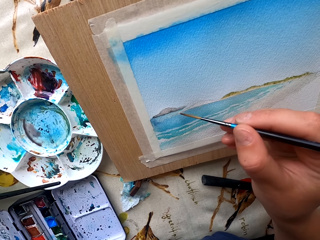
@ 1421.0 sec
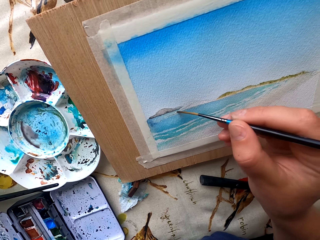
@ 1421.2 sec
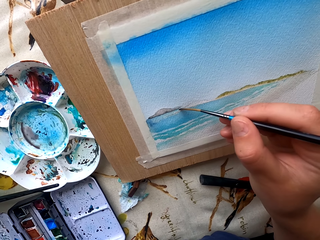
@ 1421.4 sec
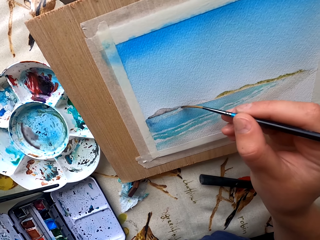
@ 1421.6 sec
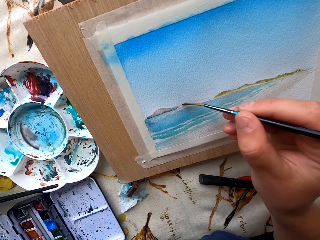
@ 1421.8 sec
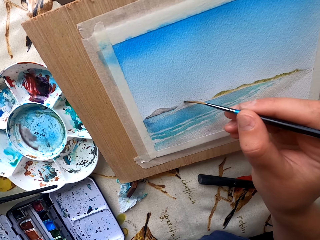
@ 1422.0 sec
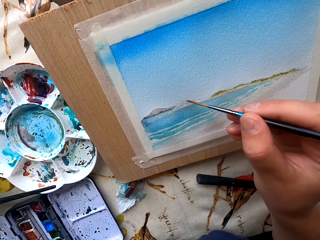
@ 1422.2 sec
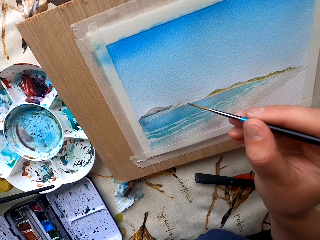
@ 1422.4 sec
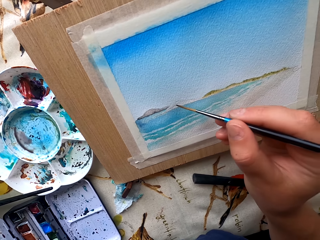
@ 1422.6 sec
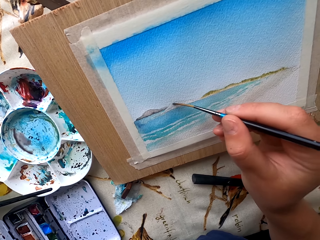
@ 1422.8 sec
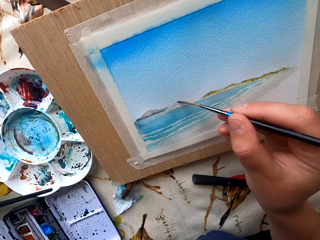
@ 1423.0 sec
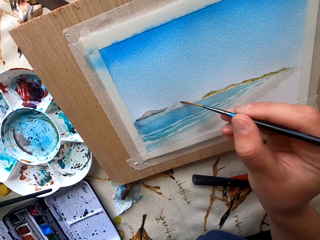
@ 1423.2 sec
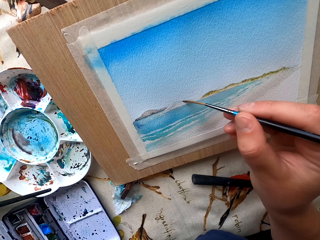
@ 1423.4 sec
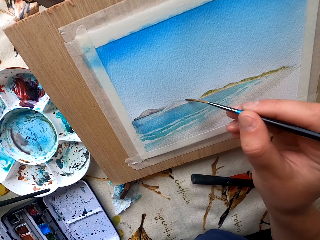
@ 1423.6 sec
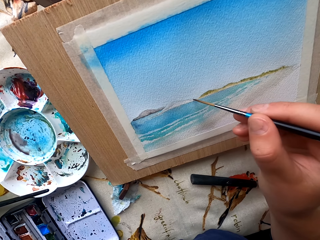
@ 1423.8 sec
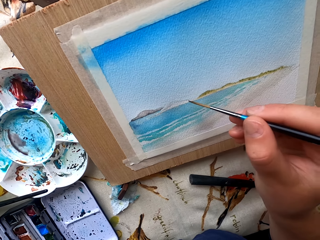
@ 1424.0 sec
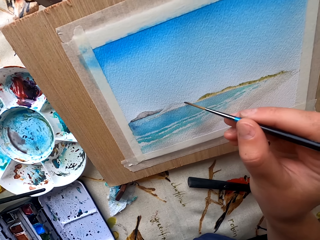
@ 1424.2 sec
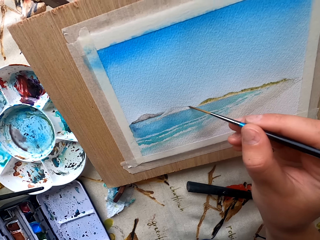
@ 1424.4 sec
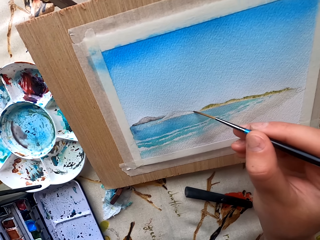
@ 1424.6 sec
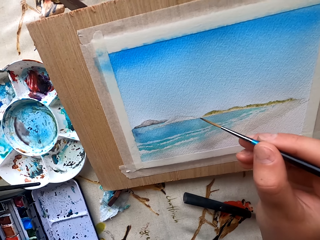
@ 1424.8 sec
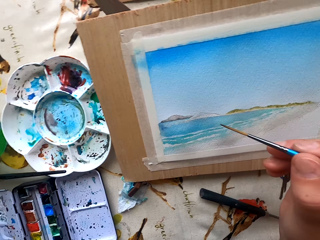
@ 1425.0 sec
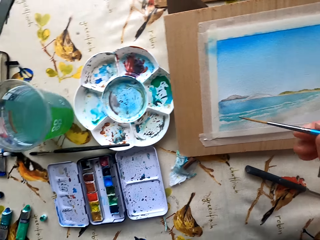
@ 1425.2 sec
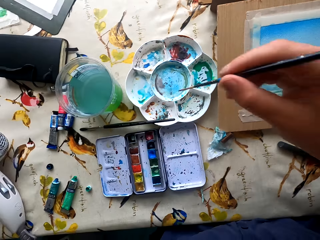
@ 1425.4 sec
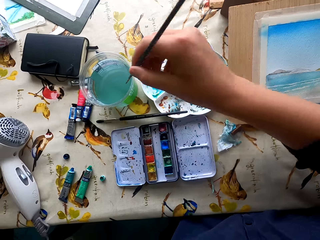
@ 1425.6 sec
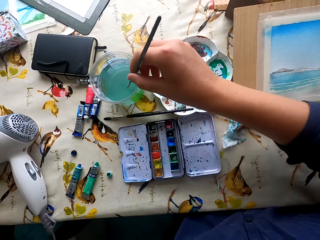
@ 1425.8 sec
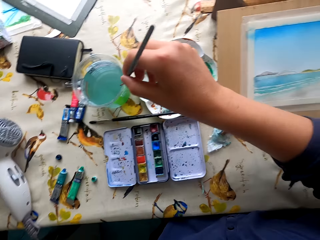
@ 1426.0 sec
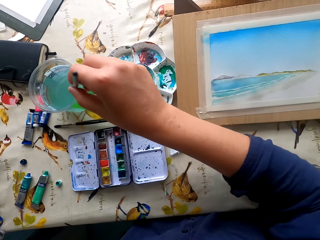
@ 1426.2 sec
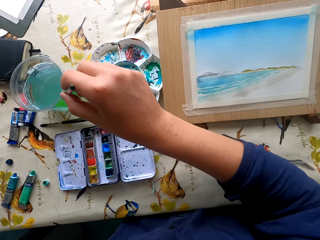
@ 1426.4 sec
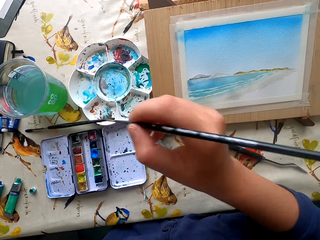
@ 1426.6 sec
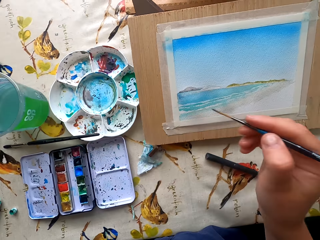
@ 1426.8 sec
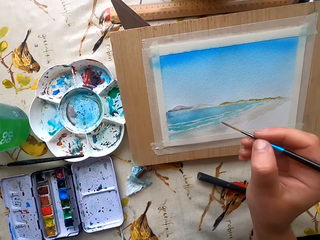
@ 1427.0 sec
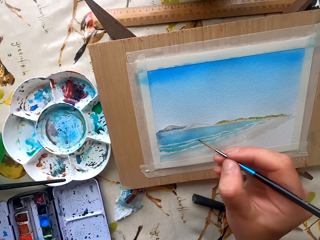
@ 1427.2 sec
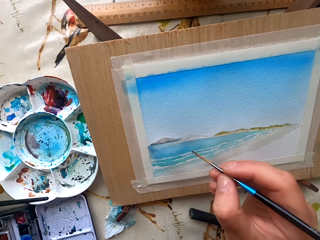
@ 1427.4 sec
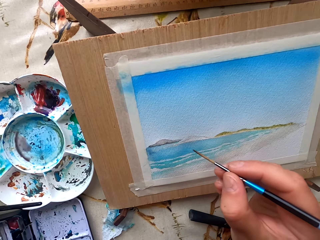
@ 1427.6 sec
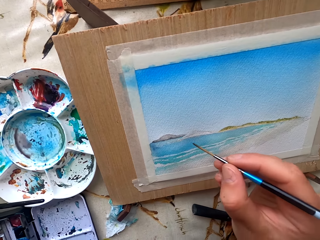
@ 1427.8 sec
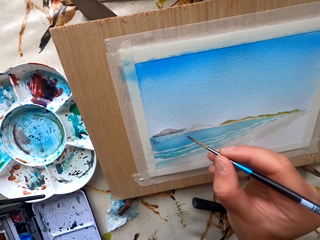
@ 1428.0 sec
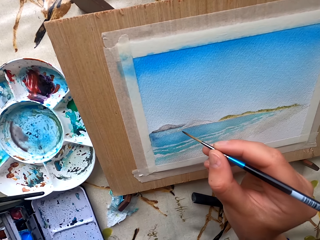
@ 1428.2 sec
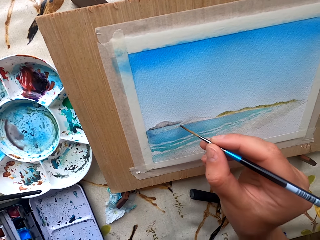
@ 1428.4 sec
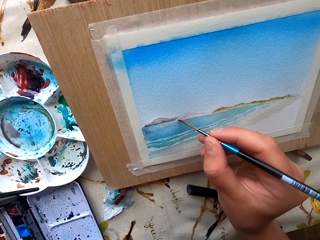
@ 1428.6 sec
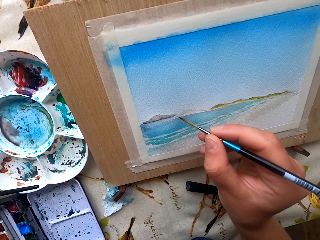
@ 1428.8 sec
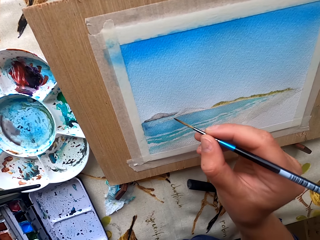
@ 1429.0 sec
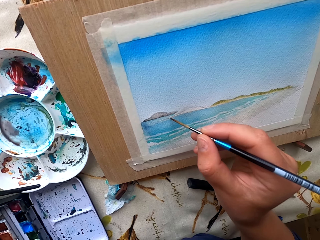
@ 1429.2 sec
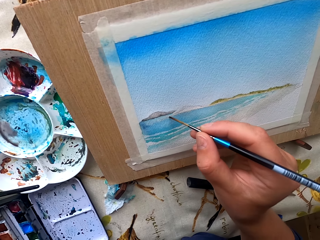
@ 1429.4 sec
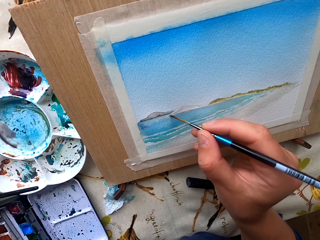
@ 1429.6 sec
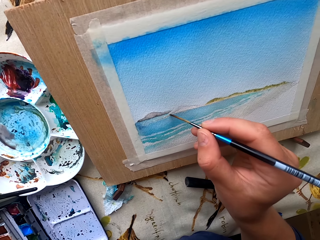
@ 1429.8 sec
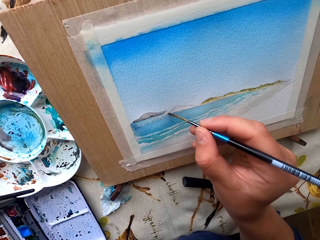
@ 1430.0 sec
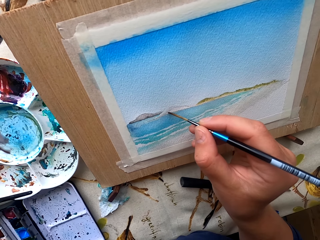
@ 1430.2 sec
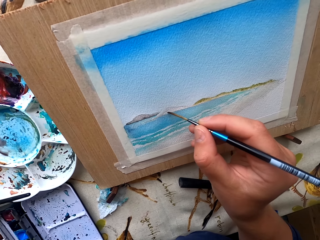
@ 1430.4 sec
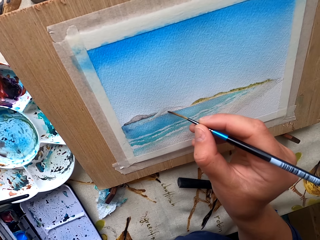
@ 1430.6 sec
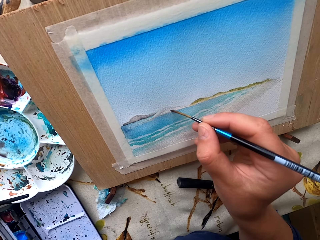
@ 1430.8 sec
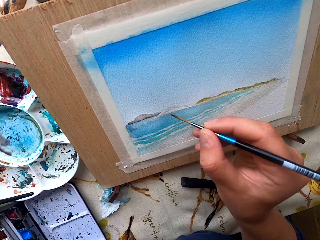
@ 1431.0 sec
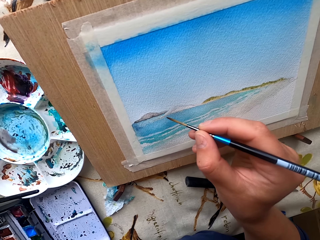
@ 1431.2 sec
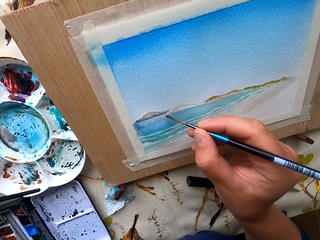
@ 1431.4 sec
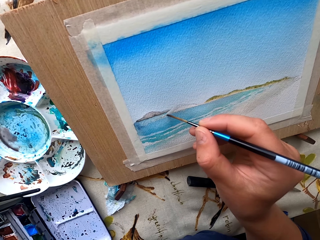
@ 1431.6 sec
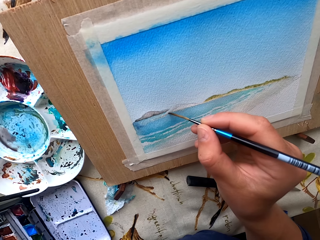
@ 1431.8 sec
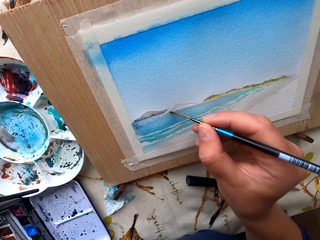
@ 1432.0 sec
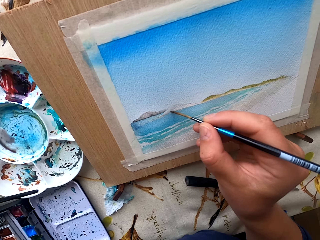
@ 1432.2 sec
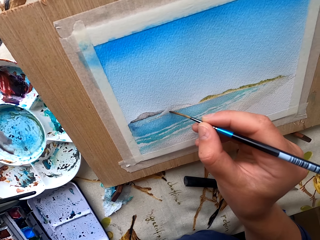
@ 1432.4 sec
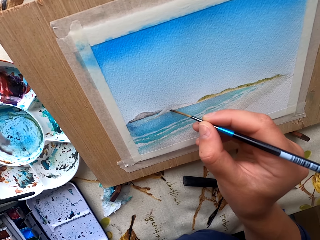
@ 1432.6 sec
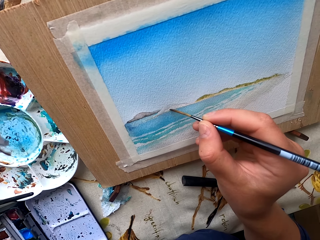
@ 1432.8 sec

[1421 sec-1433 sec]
The camera wearer paints on the drawing paint. They dip the pen brush in water. They paint a picture with the pen brush.

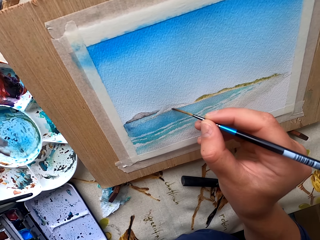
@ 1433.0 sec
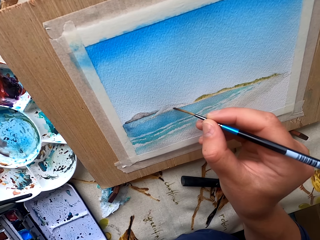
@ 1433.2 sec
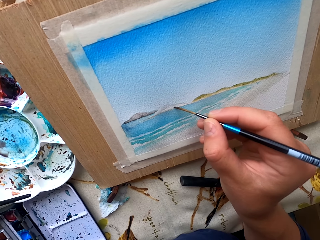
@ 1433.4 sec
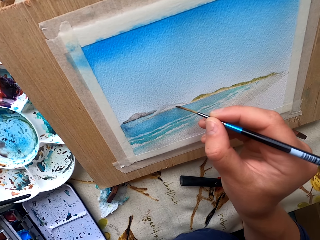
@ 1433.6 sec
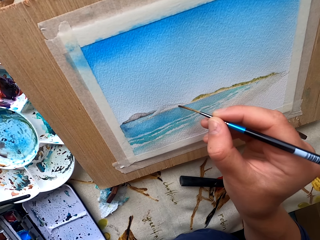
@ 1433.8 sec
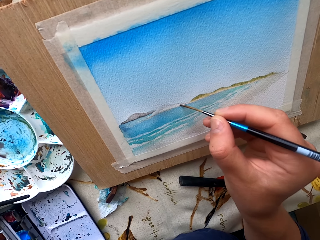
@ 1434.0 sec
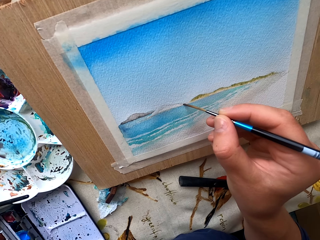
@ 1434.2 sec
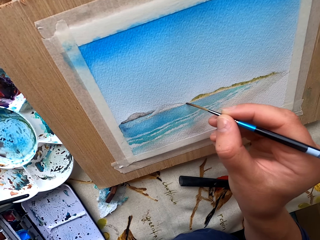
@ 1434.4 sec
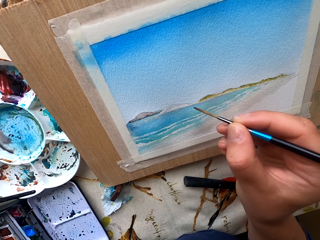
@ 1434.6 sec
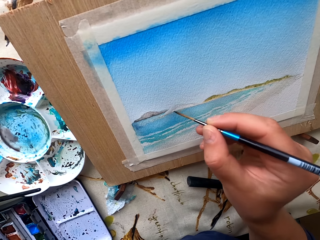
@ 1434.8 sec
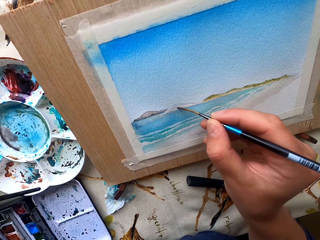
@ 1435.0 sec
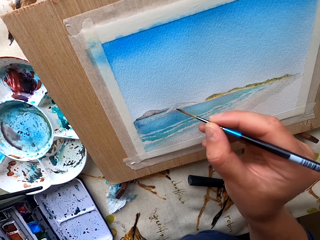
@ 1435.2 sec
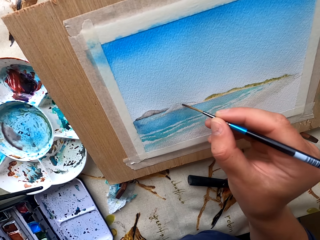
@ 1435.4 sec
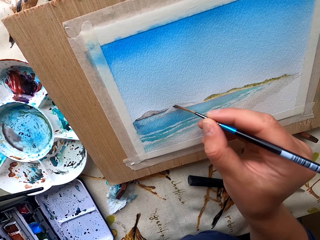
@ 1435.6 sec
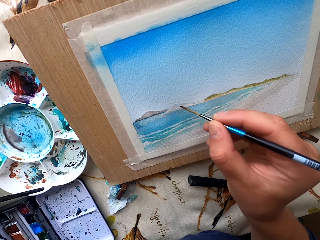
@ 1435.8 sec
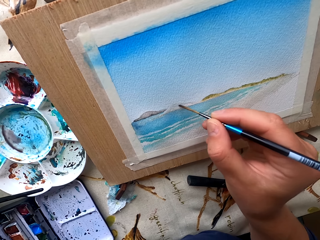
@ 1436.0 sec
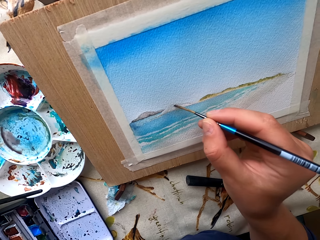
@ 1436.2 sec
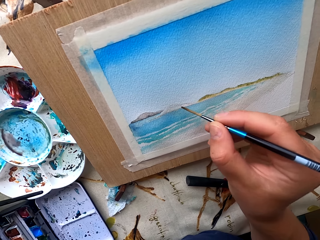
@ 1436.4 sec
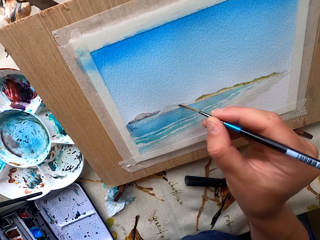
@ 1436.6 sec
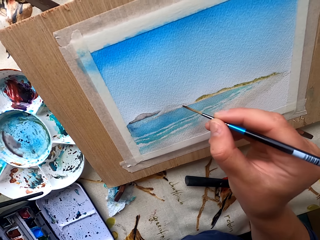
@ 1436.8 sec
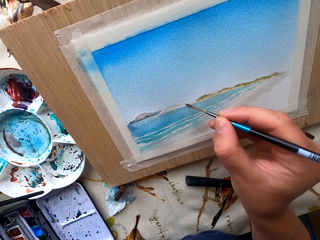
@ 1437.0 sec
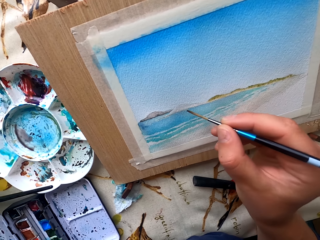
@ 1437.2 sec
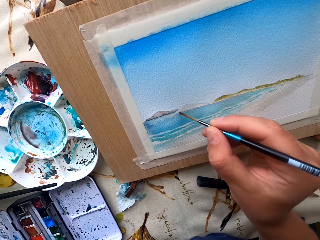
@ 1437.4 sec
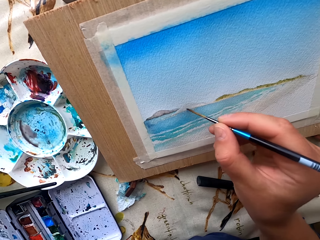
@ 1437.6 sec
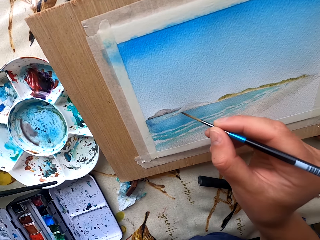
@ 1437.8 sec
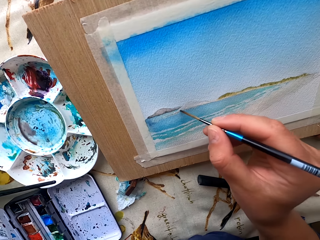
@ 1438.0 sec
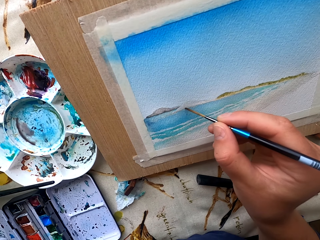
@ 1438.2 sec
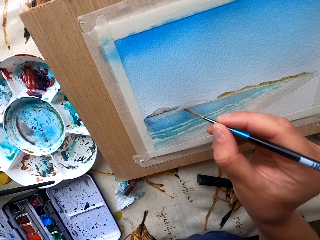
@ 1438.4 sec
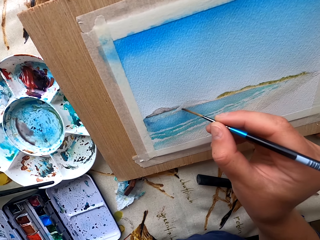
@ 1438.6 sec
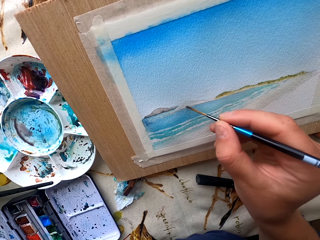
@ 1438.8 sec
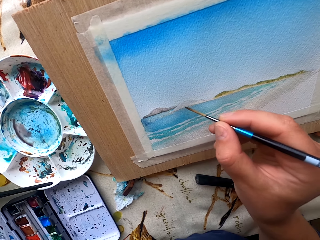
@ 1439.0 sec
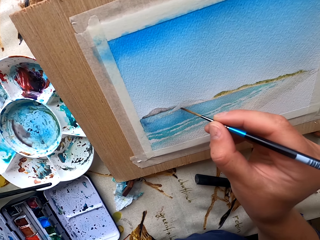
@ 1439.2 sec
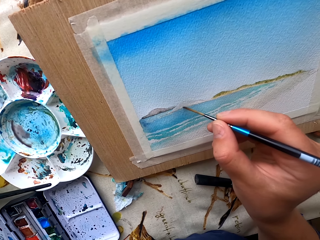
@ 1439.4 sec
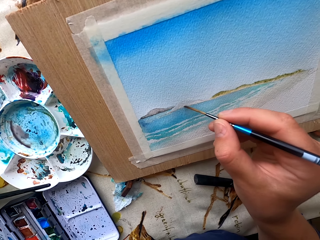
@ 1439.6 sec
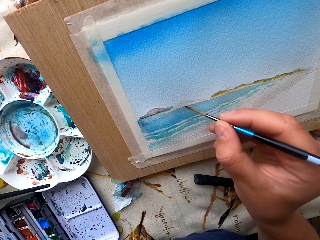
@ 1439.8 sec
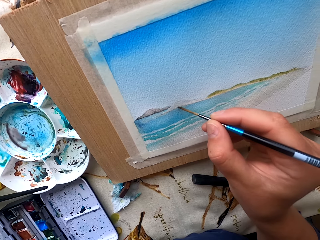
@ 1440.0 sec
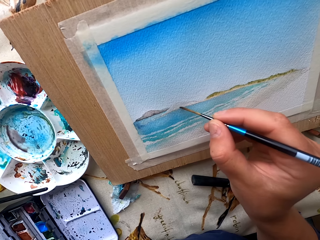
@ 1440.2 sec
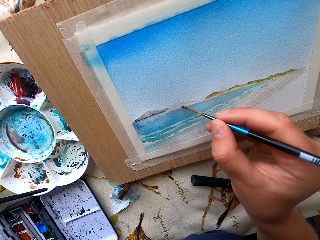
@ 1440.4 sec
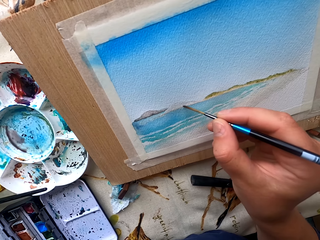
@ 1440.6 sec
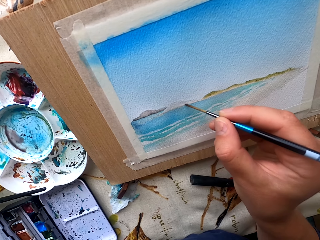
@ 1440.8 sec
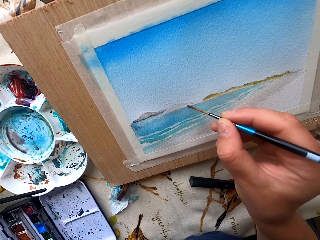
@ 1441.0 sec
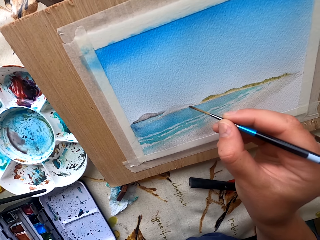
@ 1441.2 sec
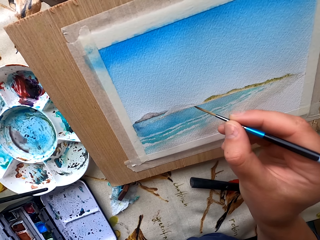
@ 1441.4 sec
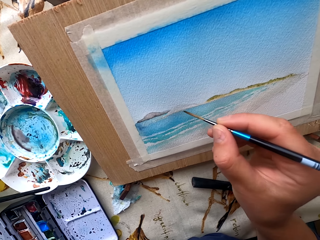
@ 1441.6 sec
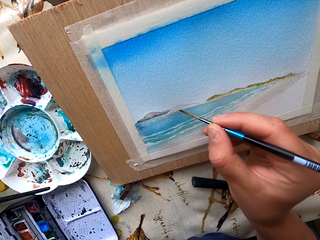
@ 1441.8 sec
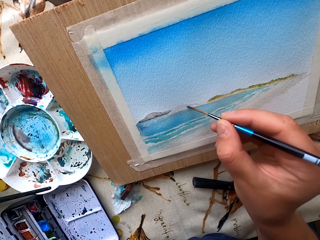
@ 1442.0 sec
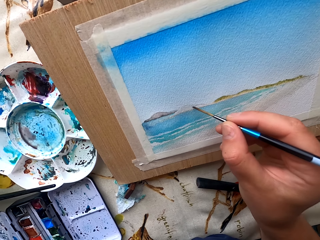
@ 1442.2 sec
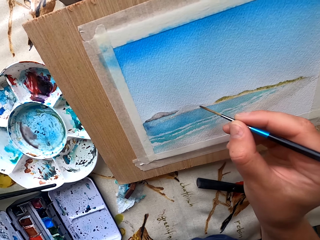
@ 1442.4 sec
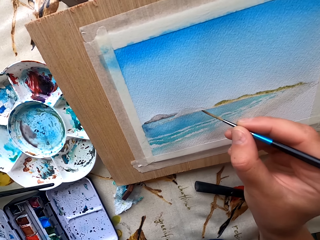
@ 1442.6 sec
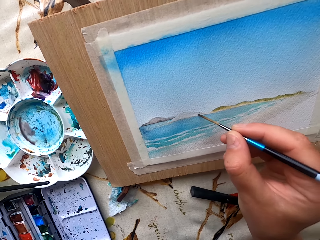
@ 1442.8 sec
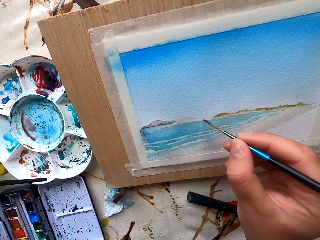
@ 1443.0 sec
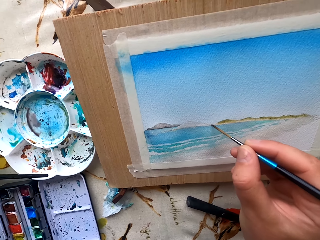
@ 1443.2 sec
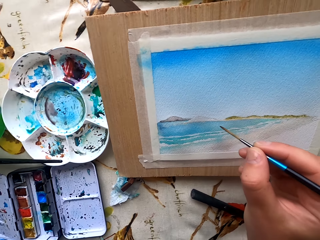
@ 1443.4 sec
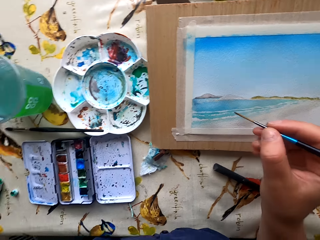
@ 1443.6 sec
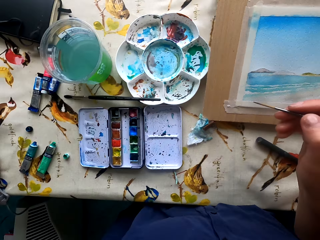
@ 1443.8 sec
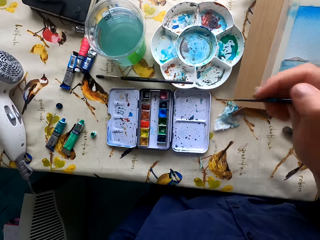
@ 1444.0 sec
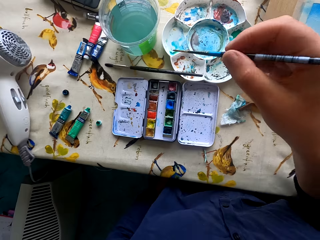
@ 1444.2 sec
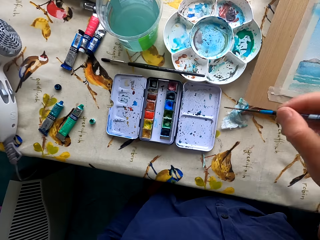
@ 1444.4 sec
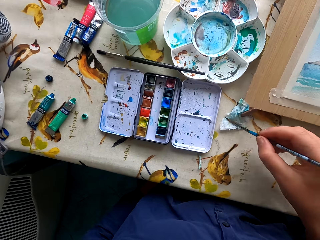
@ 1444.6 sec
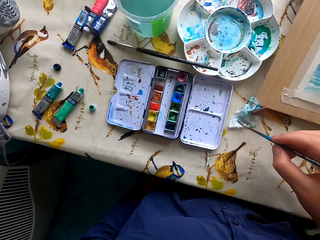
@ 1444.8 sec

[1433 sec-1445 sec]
The camera wearer holds the paint marker.
